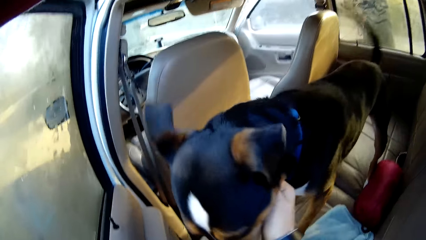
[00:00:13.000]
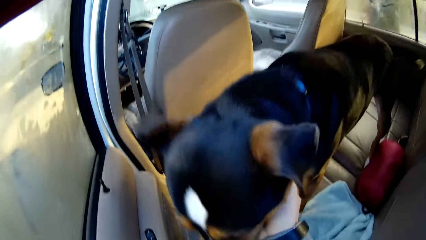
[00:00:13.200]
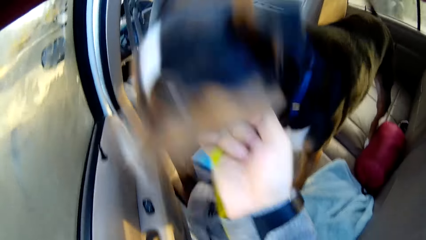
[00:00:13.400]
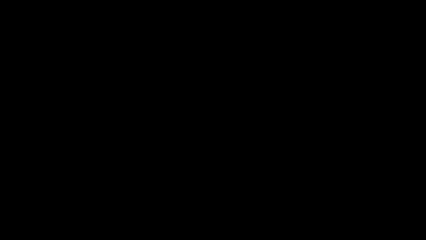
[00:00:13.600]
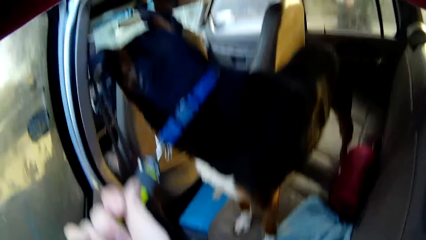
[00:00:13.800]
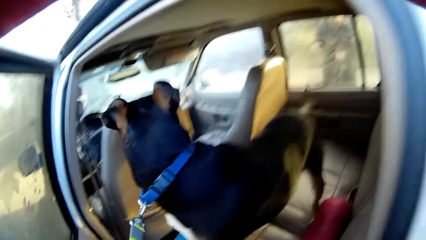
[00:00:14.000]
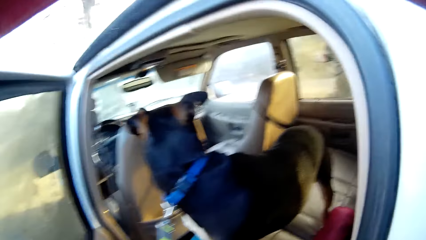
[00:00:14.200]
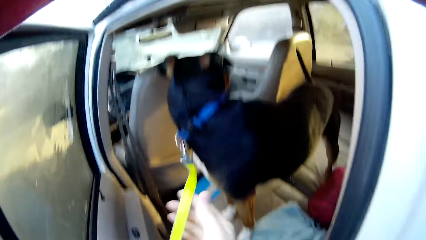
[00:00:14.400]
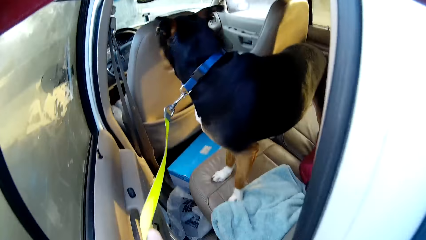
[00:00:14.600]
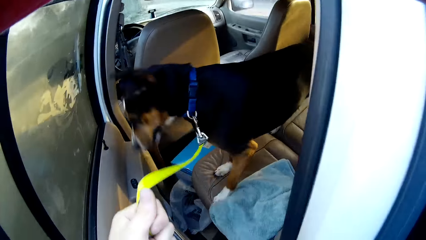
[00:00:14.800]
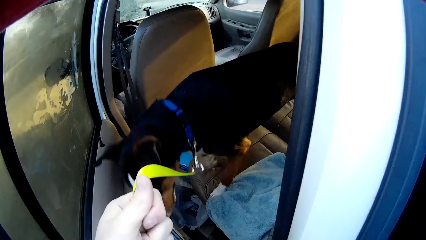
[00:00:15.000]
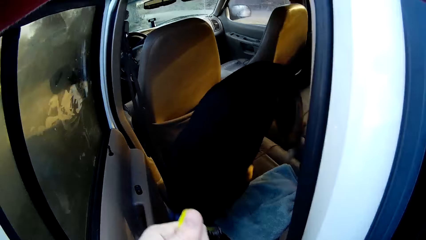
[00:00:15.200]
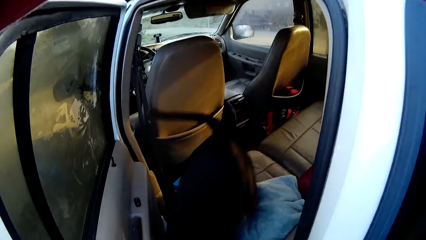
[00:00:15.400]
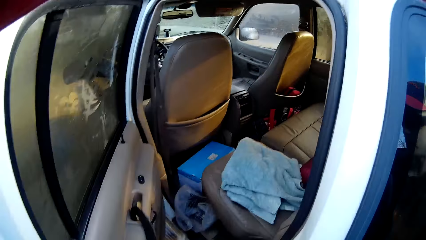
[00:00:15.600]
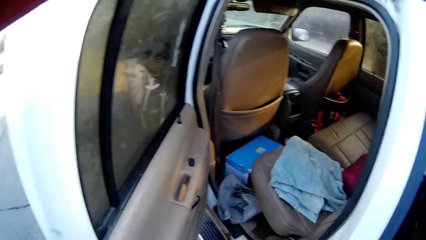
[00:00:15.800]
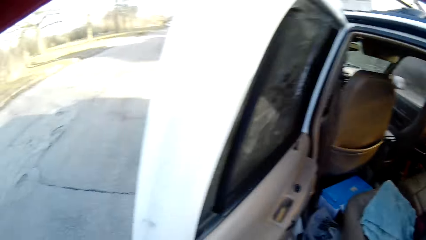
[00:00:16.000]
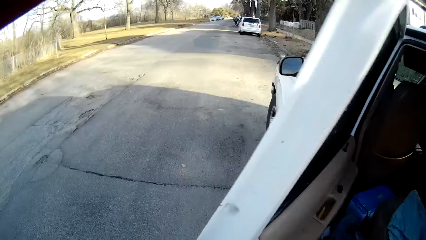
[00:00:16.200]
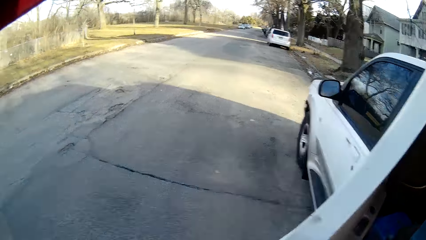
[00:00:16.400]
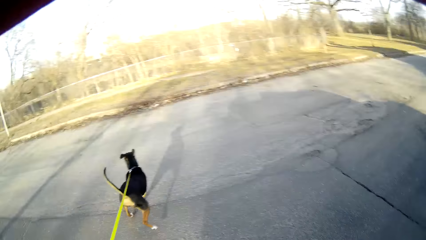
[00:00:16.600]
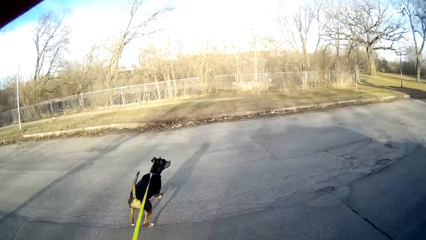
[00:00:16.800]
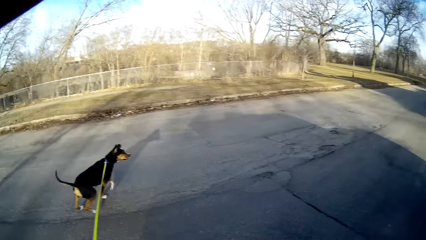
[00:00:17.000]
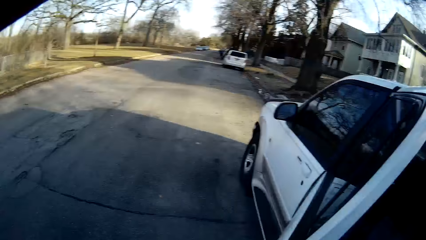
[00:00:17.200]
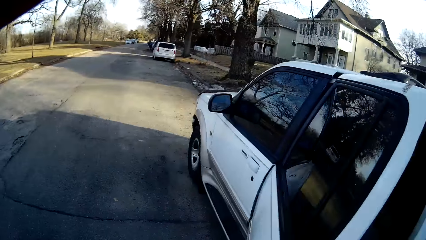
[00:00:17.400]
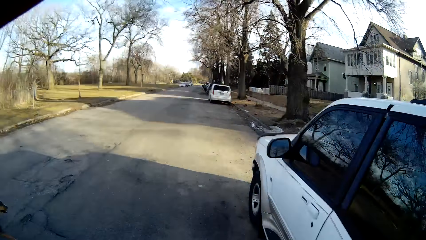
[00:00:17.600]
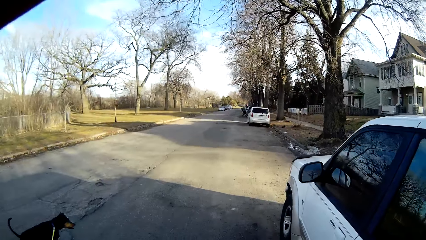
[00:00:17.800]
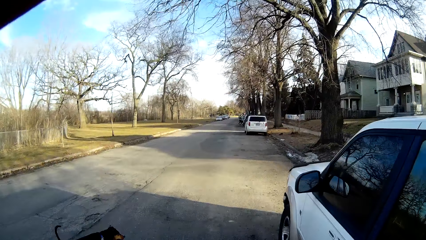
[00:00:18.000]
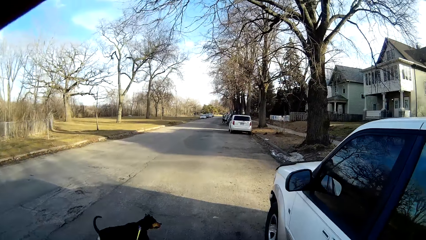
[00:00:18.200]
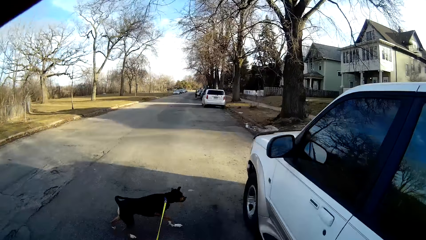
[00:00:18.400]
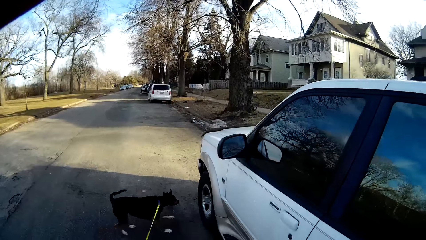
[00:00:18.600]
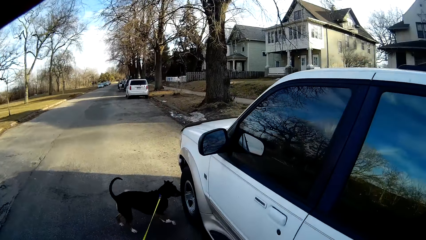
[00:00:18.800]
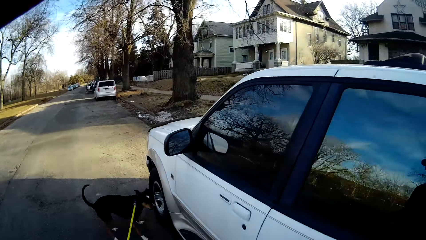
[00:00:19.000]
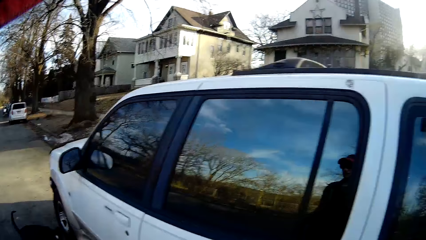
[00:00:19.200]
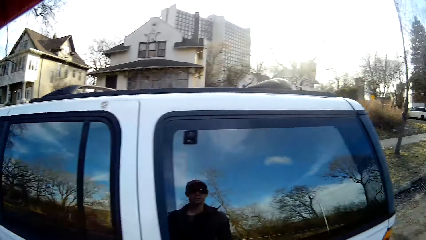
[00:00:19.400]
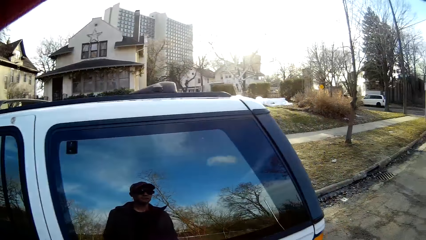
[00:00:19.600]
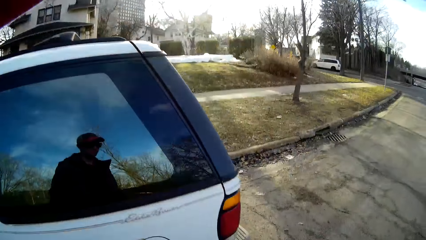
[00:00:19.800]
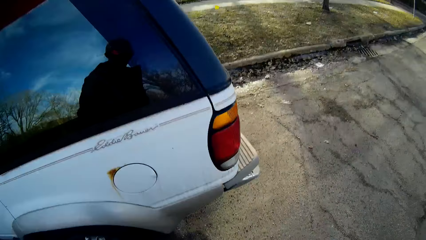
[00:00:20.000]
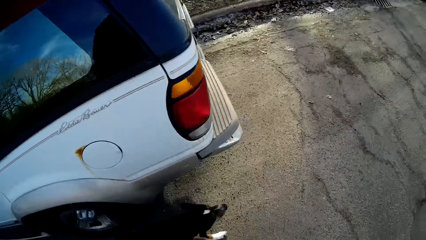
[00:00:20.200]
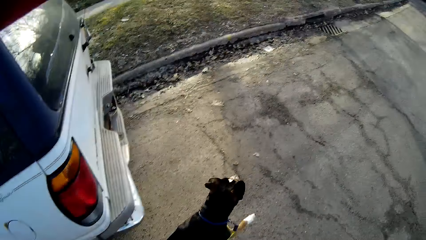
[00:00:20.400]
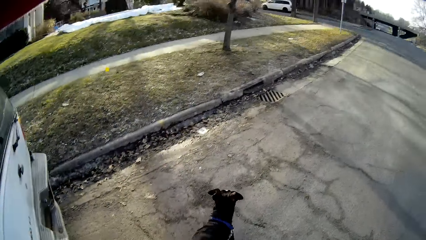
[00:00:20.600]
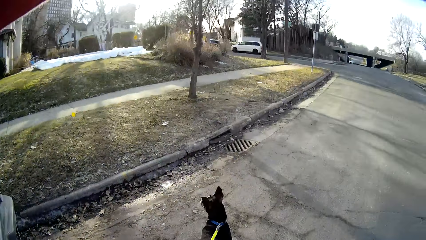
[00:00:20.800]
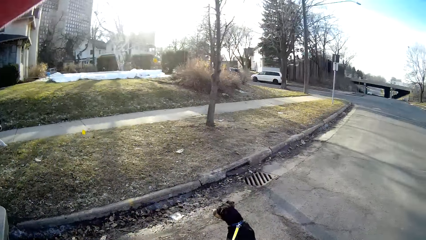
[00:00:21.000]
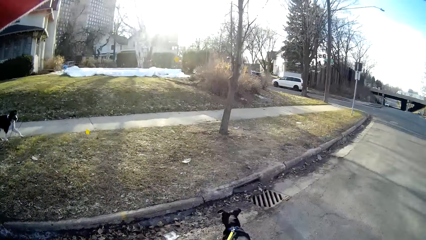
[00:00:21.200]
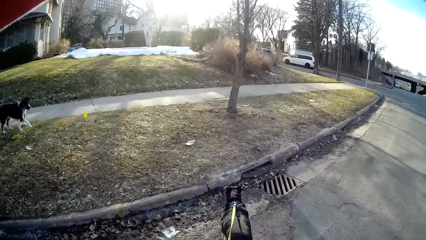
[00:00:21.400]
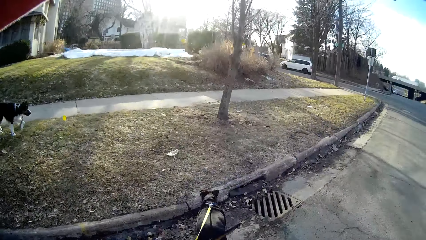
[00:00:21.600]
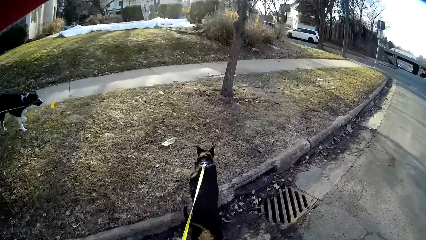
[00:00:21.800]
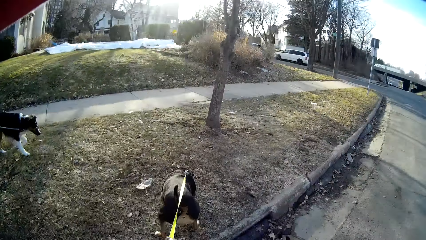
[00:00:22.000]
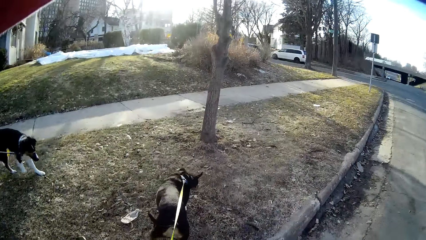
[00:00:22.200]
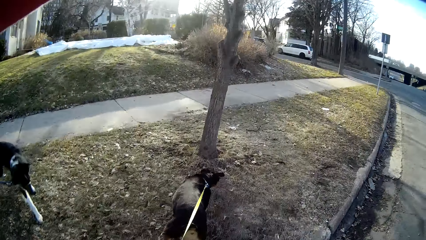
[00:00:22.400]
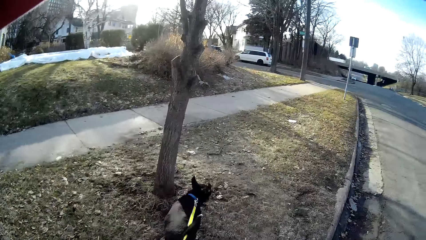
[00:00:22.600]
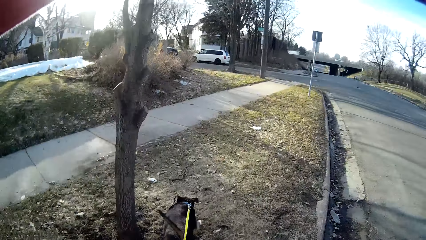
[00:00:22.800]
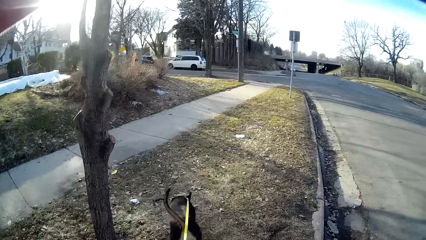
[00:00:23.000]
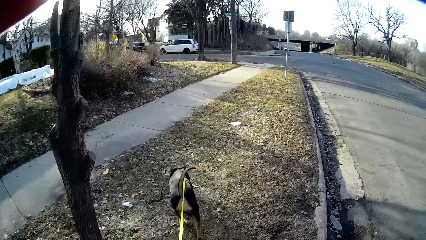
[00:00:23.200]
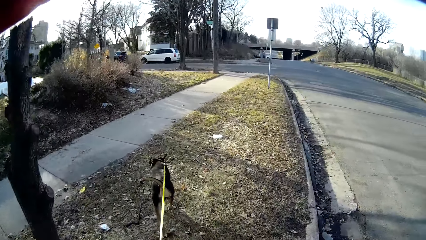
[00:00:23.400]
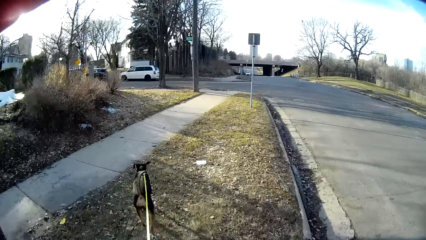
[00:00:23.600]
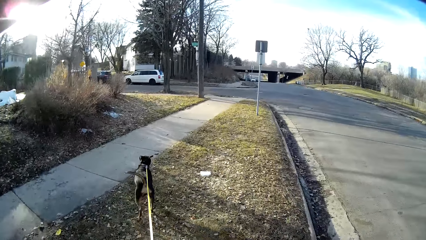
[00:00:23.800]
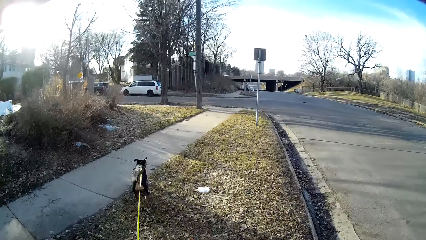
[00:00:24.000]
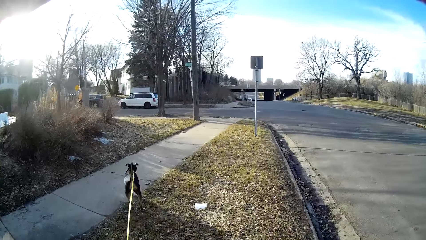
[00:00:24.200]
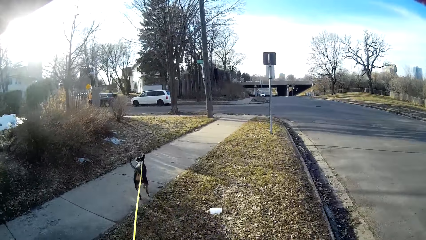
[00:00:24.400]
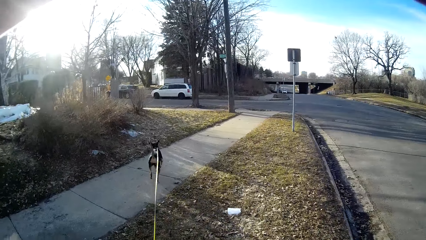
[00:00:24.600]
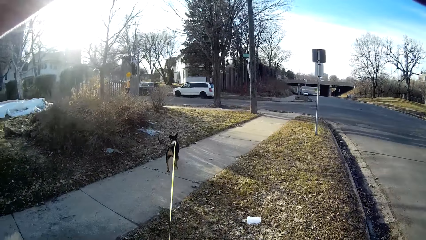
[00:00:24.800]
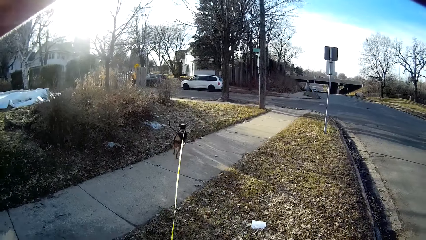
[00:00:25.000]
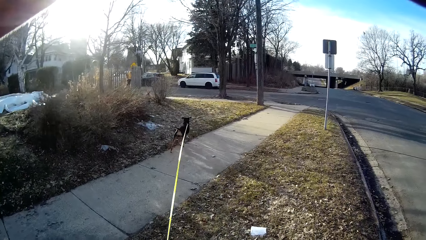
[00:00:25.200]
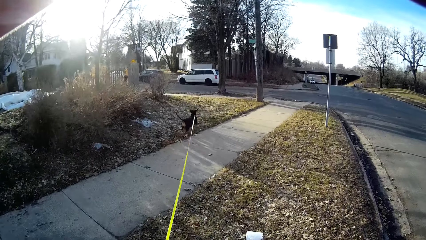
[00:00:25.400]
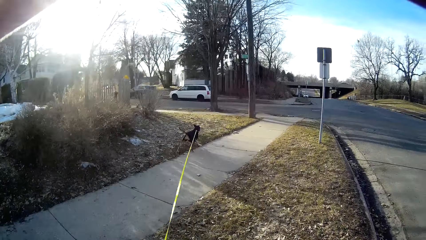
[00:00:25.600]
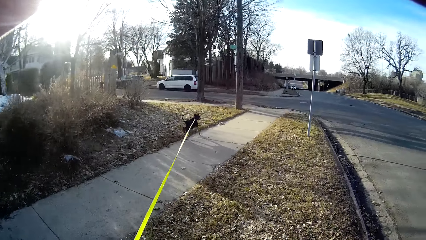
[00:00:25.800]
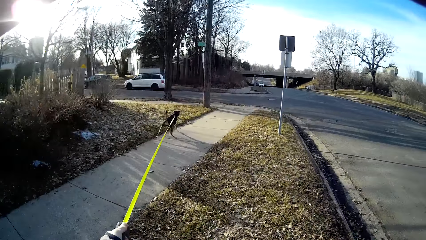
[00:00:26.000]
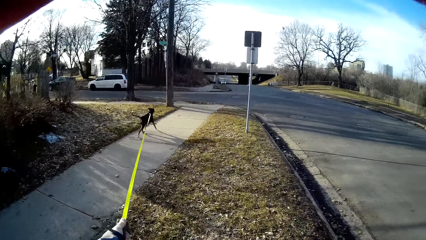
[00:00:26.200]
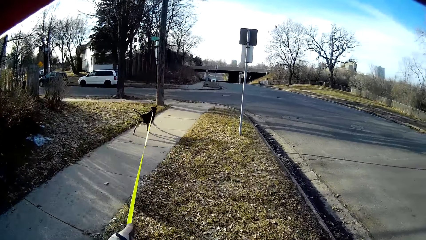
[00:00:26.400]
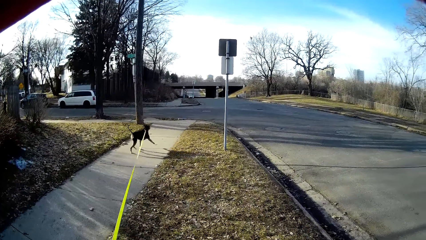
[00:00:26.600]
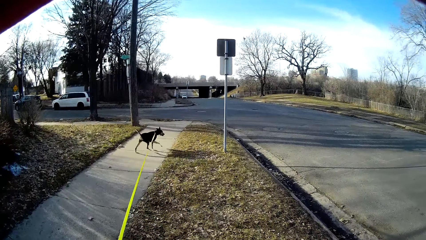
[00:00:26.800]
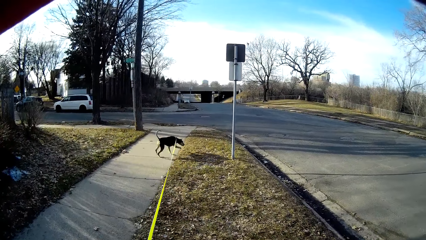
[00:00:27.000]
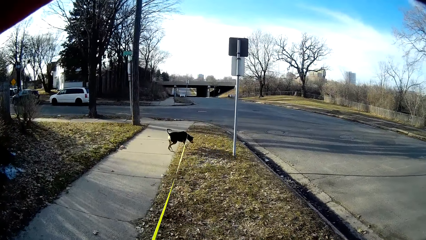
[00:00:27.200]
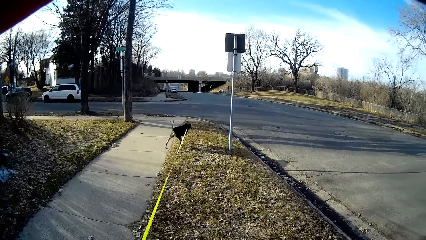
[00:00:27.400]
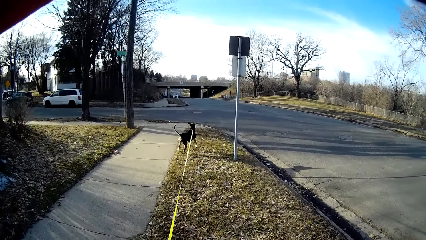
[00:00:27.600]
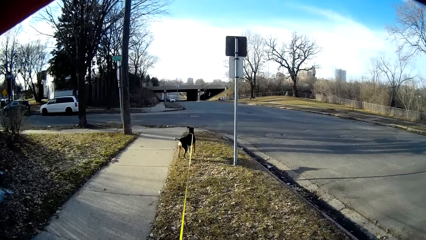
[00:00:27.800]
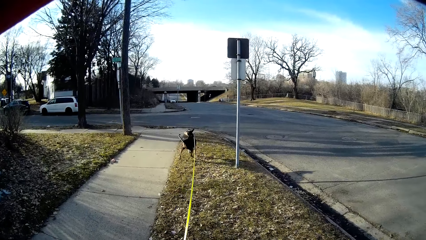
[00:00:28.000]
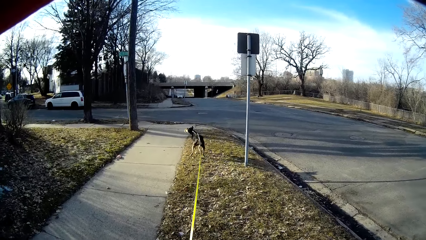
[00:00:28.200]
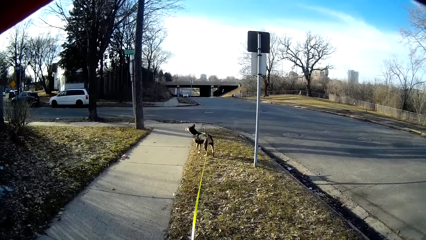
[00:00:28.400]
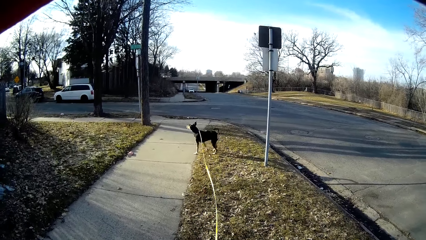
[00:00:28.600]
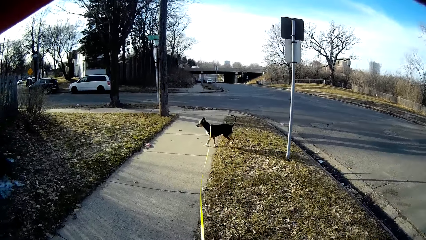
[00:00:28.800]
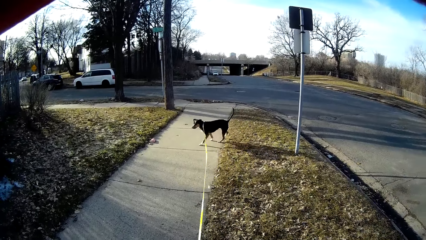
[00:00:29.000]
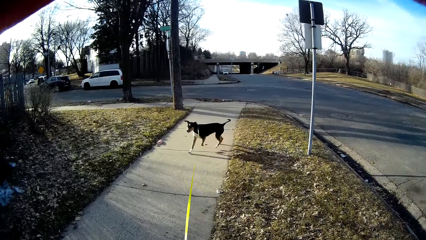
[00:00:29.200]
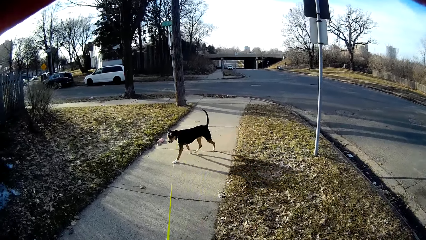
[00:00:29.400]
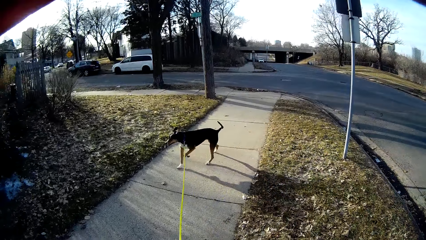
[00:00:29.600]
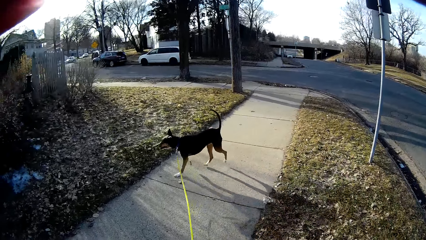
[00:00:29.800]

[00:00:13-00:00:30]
The camera wearer plays with the dog. The dog jumps out of the car. The camera wearer closes the car door. He walks with the dog around the compound, while holding its rope in his hand. Another dog walks close to the first dog.
